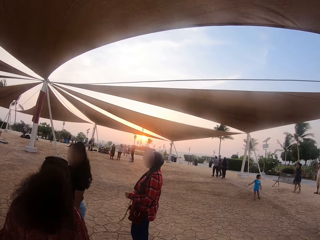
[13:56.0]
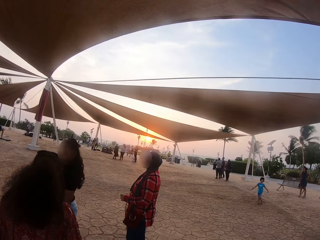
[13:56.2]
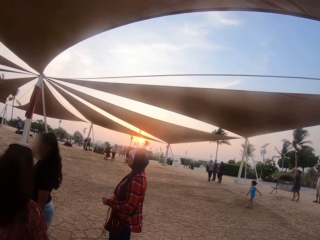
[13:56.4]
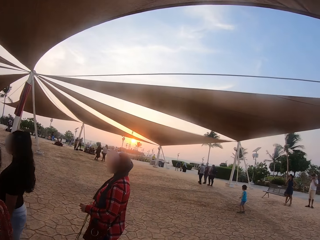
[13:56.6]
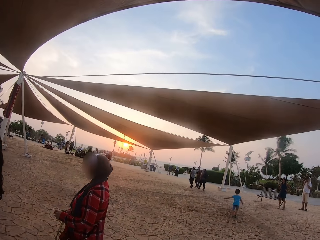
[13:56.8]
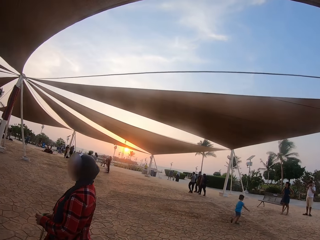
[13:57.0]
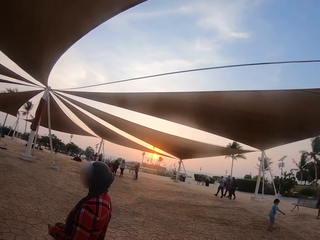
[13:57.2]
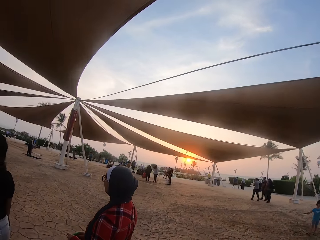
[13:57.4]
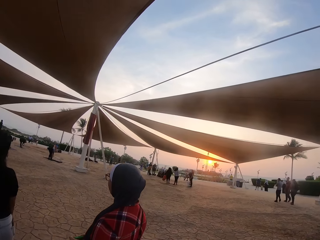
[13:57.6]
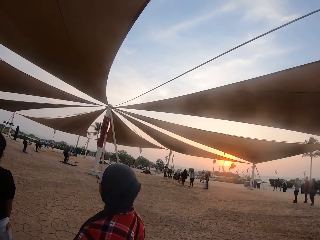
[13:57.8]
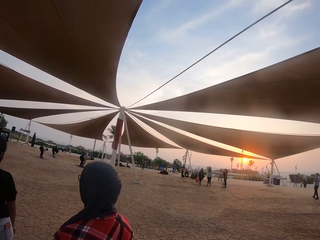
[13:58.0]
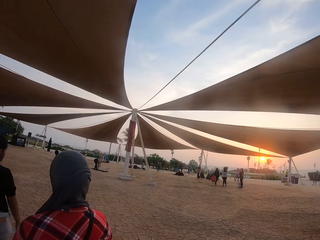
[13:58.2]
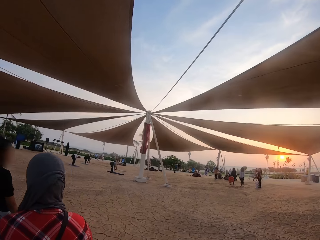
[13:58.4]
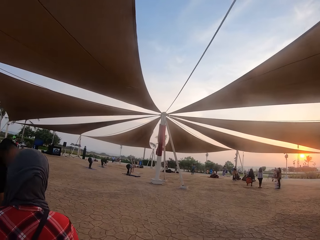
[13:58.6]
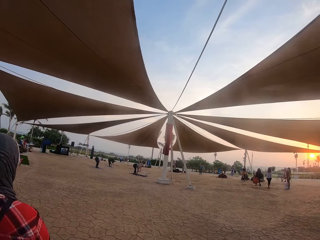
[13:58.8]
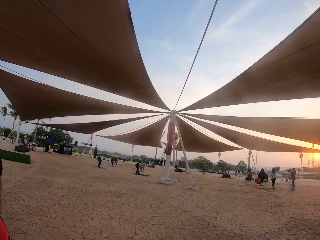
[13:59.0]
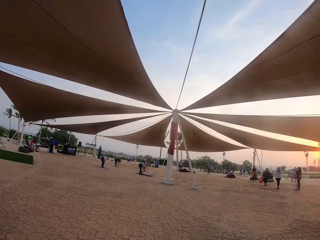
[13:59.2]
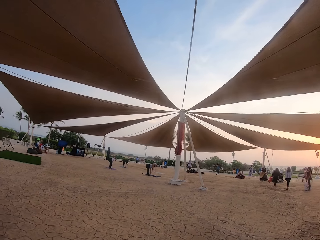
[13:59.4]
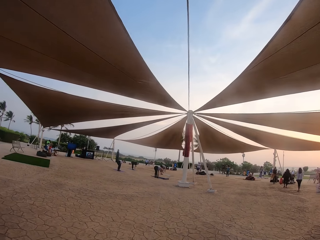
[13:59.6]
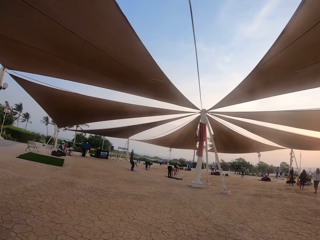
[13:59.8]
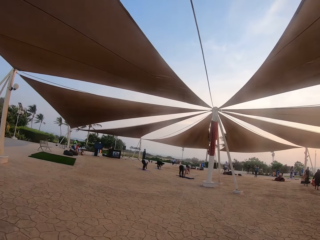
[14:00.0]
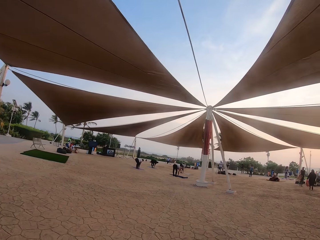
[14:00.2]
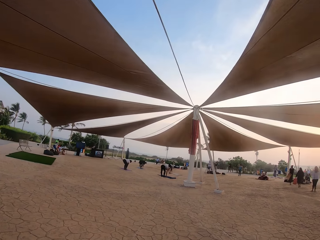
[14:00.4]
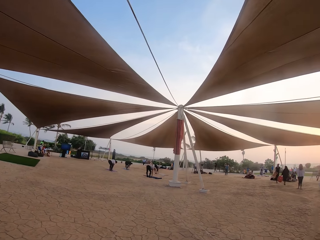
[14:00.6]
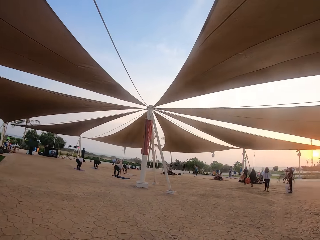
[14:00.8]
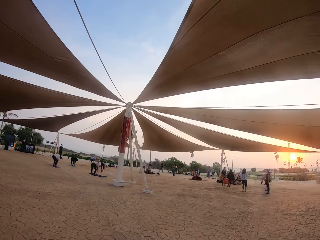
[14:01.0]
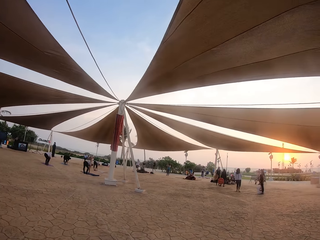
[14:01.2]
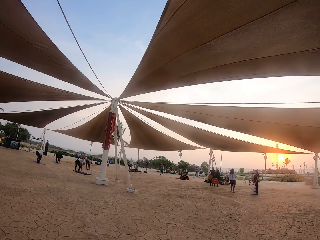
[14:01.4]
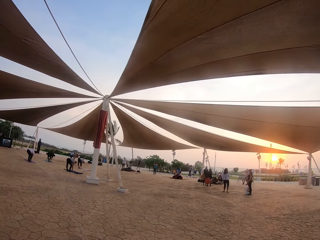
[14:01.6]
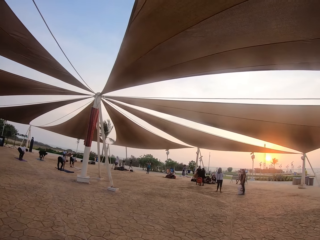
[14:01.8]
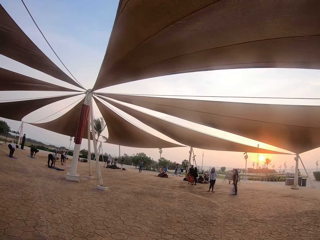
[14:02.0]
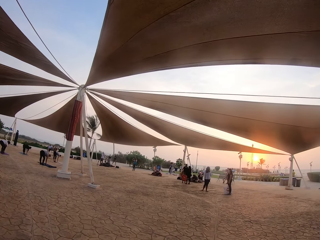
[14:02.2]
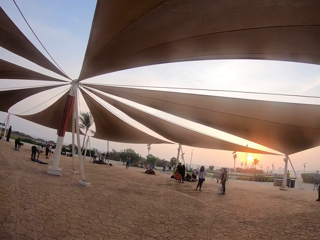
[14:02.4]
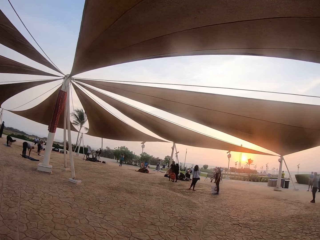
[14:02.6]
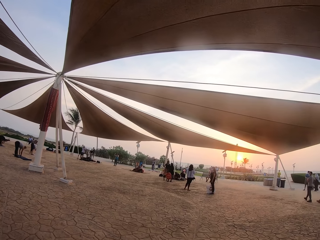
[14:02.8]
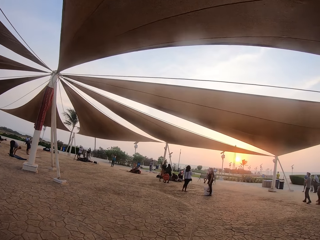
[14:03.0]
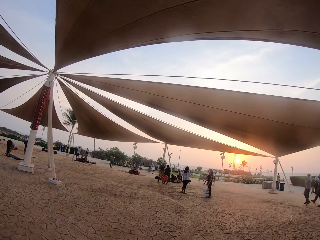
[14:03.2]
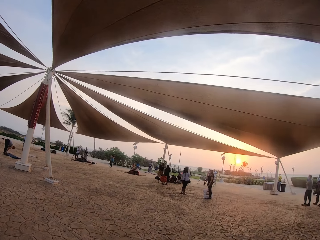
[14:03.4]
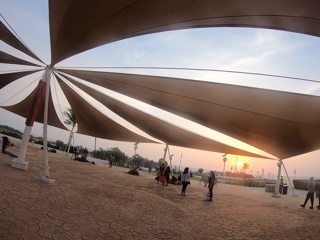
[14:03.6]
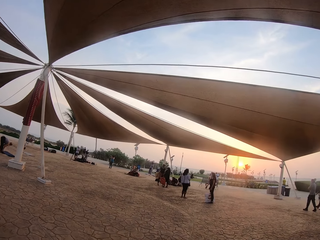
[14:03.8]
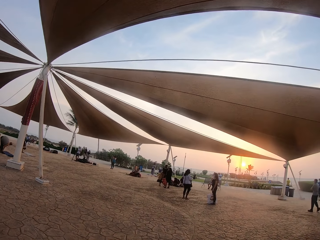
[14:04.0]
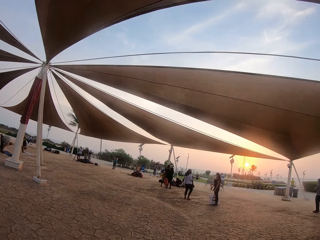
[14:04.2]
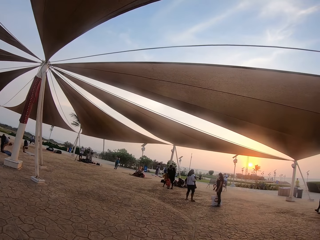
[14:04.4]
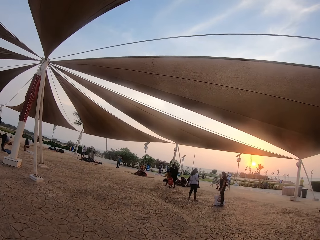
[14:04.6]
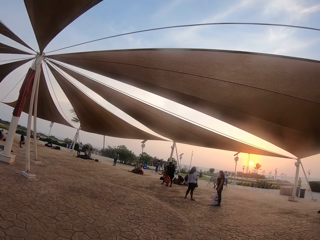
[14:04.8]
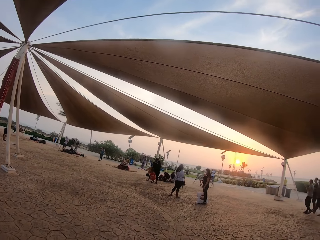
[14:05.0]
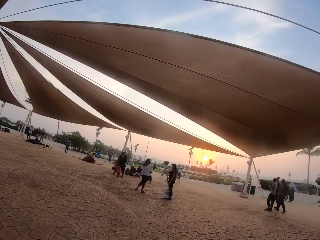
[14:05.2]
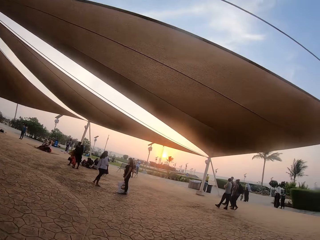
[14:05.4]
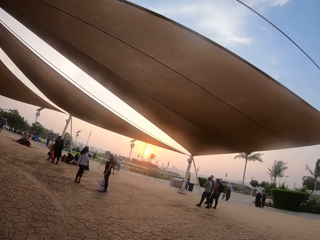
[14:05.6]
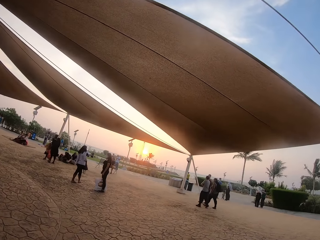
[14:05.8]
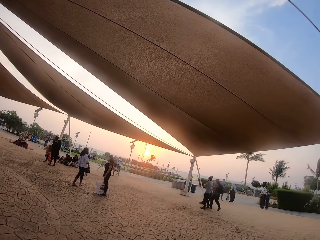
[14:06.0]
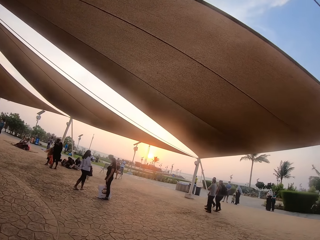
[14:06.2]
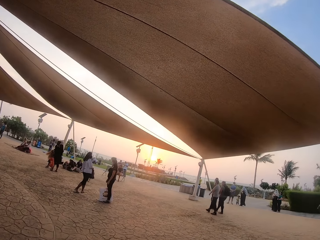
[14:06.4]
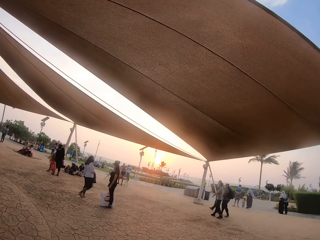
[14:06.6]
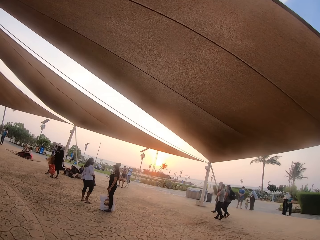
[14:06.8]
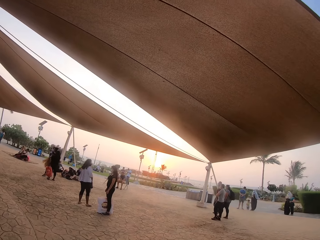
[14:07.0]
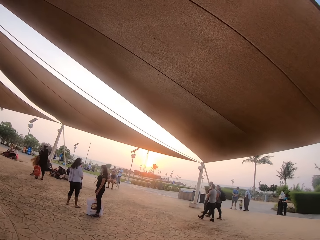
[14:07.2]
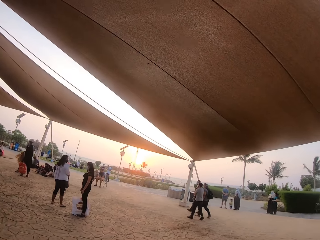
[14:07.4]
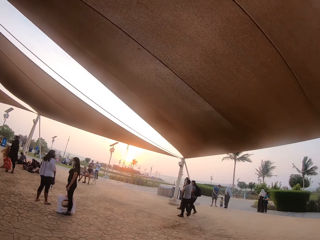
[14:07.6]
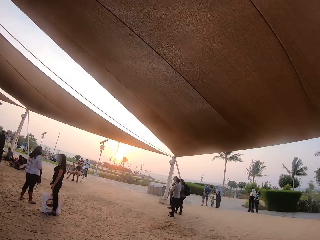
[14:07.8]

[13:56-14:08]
A lady dialogues with another lady in the park. Another lady walks in the park.

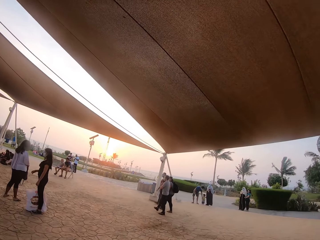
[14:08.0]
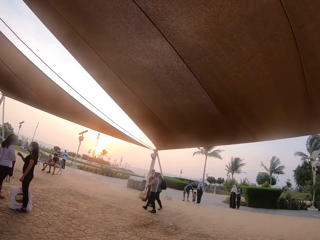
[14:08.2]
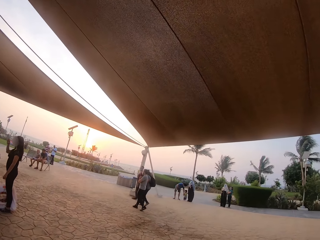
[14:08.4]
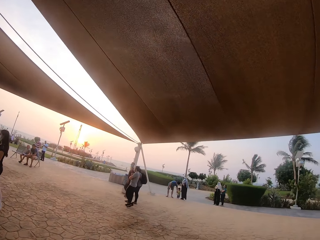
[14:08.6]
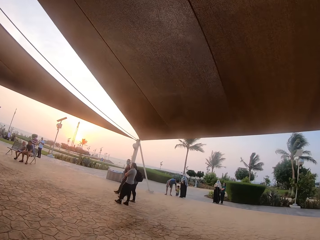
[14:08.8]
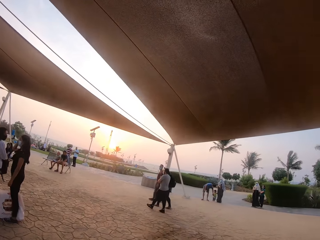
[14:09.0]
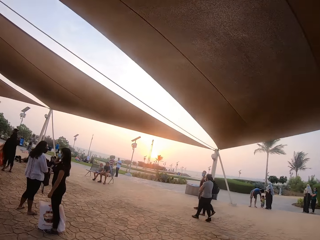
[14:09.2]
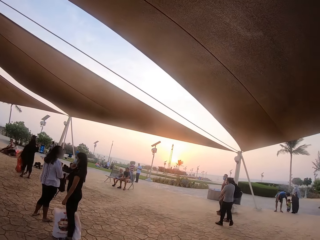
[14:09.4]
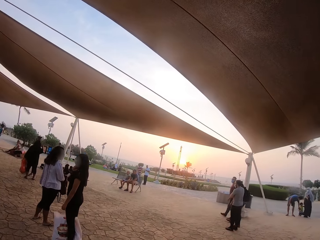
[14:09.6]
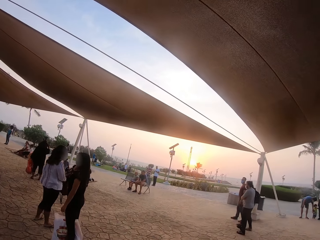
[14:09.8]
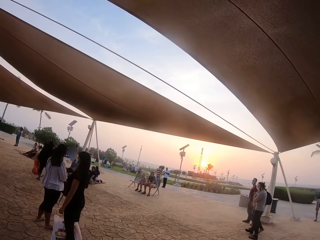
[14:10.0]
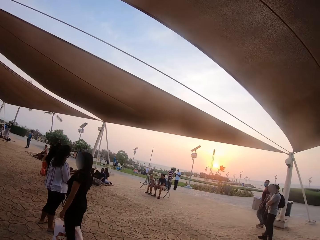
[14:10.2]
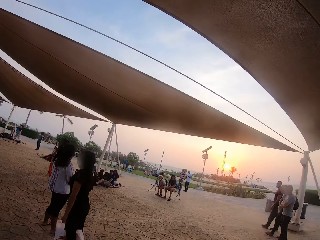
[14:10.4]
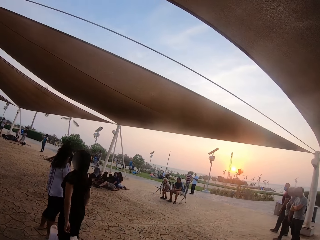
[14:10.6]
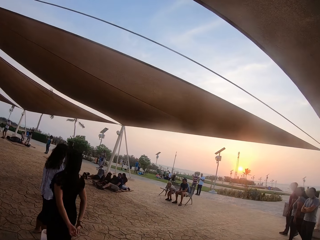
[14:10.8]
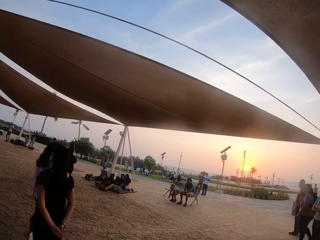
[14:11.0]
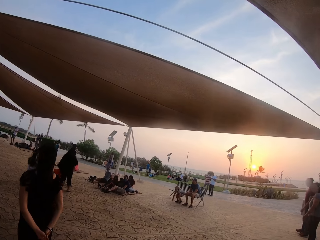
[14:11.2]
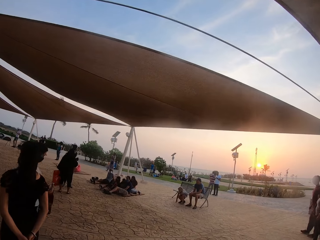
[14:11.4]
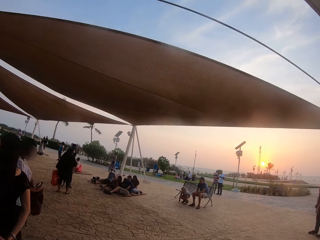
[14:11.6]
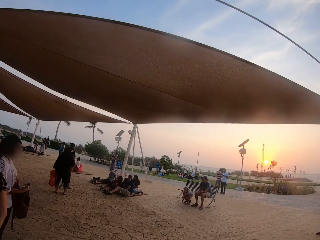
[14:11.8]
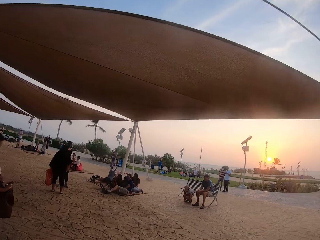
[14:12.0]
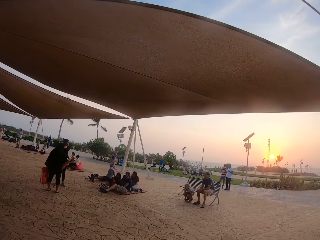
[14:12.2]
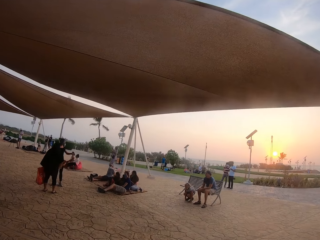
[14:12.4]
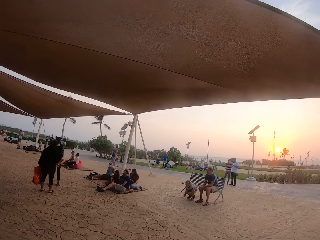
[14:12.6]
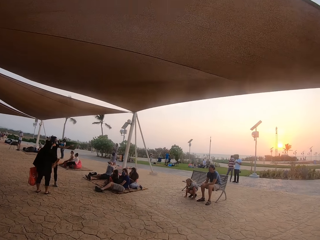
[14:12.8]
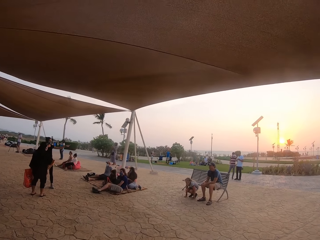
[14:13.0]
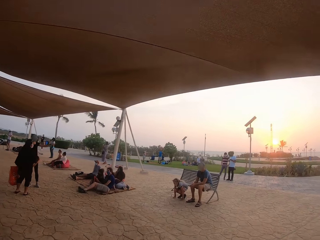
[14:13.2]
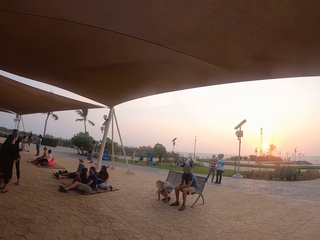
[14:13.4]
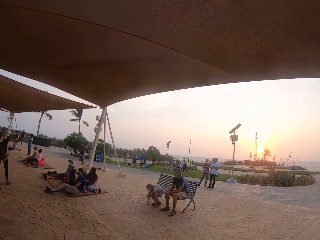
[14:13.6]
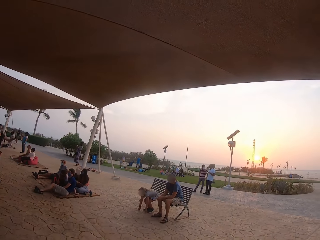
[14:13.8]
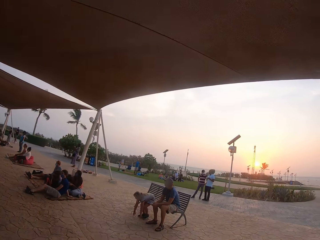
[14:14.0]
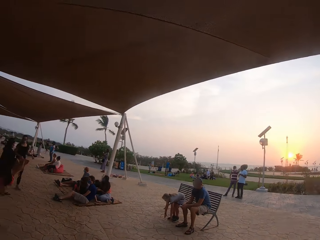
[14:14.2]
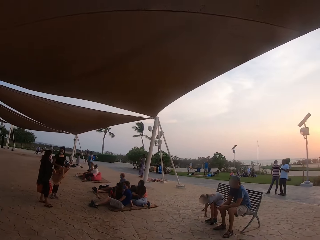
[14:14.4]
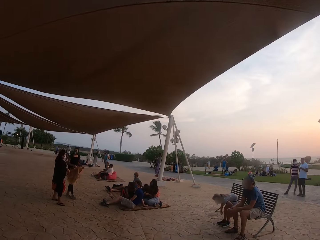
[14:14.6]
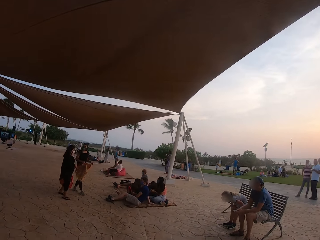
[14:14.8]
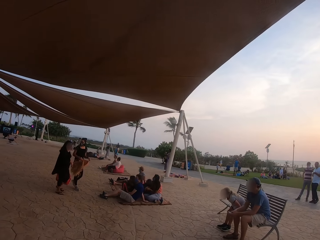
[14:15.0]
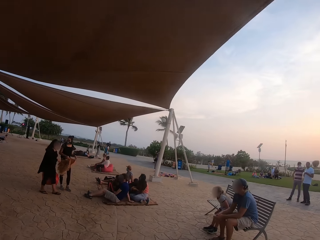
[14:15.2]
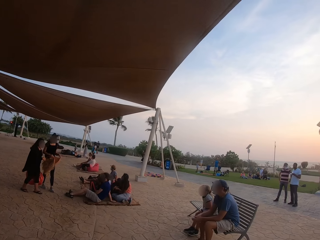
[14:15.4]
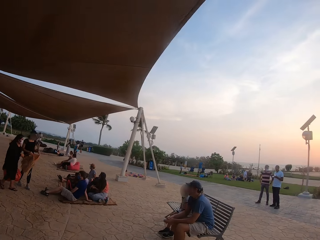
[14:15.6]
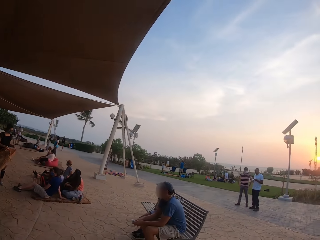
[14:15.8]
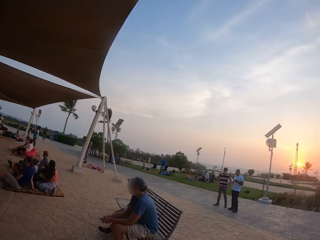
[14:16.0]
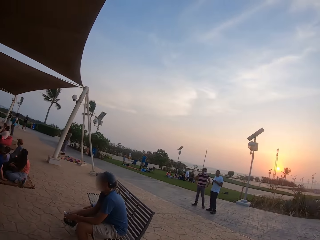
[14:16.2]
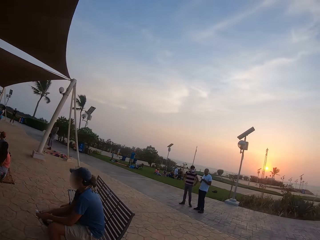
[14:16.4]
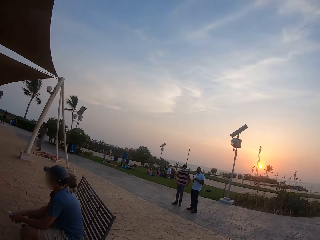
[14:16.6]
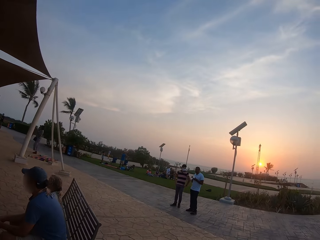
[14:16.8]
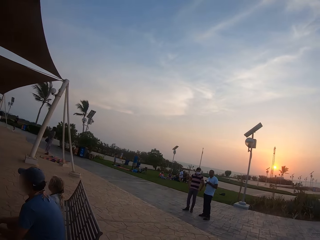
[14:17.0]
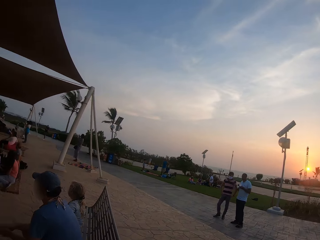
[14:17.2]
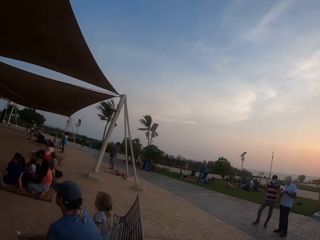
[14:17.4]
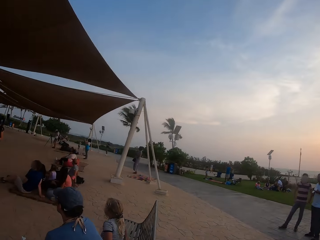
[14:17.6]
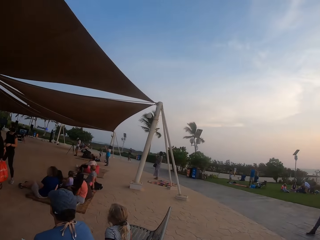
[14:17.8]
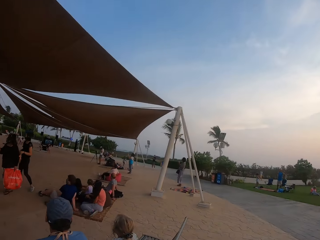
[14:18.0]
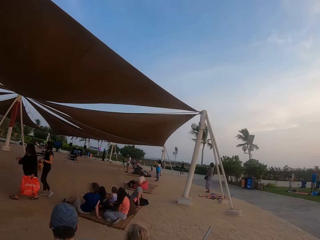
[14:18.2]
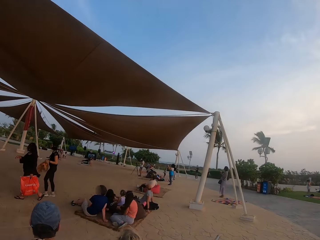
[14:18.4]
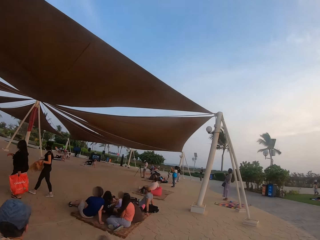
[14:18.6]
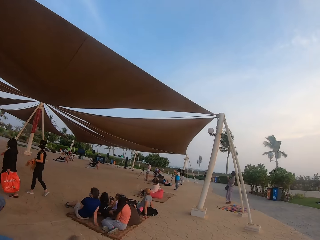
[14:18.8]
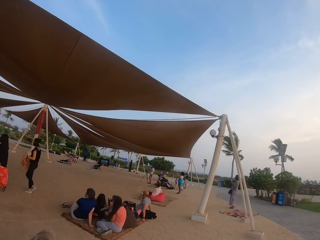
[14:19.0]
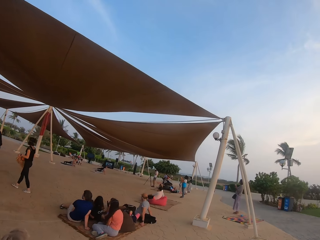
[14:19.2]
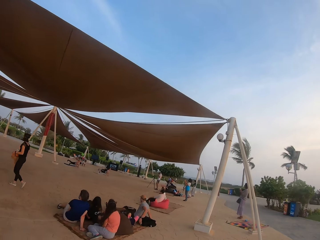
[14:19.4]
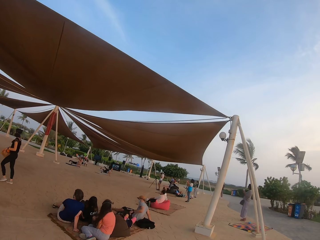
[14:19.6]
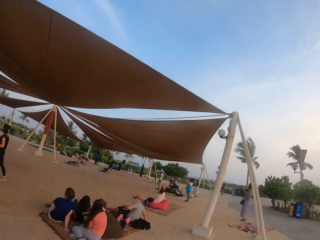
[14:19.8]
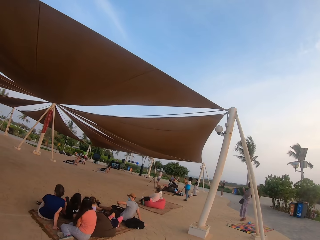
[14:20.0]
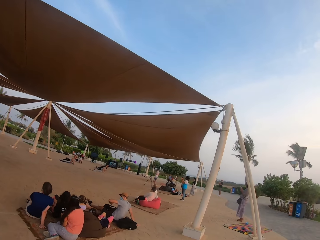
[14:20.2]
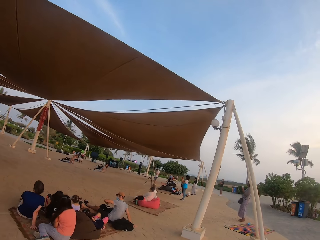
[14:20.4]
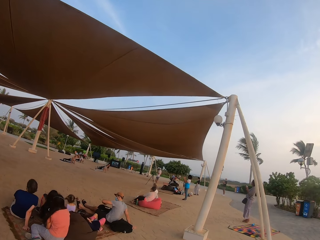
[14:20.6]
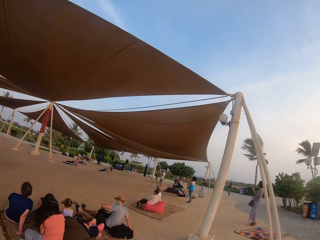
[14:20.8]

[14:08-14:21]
A lady dialogues with another lady. The camera wearer looks at the people under the tent. A man and a baby sit on a bench in the park. The camera wearer walks around the tent.
